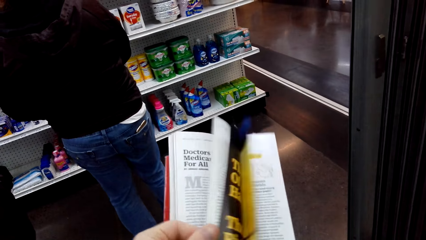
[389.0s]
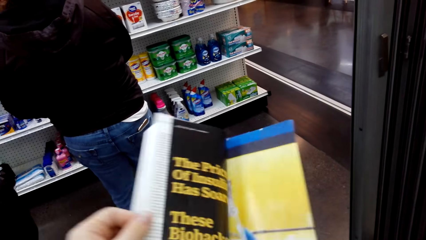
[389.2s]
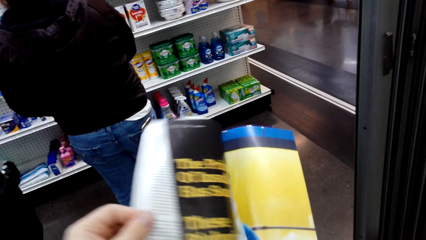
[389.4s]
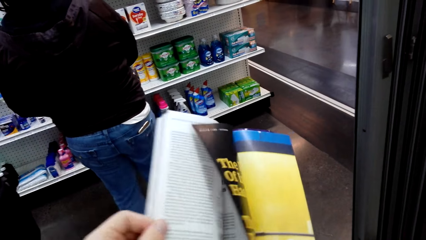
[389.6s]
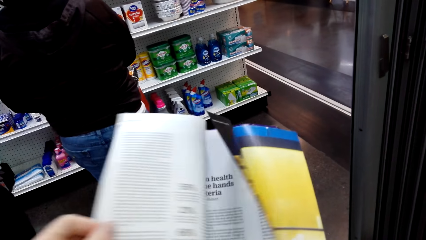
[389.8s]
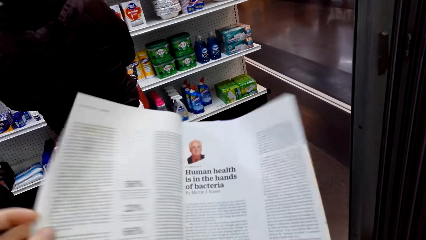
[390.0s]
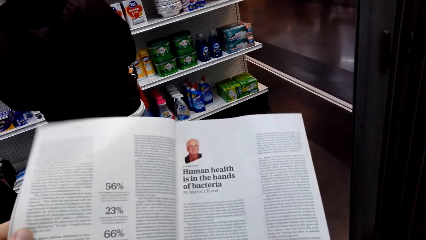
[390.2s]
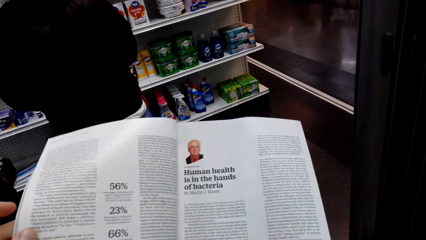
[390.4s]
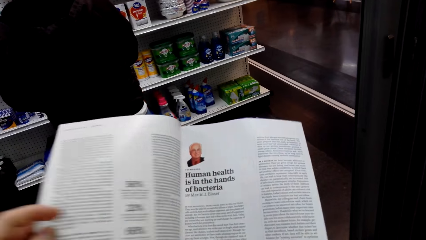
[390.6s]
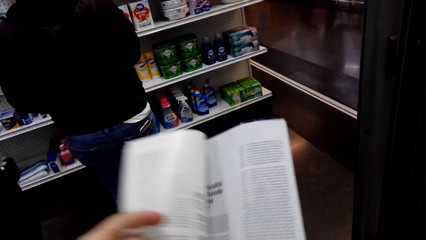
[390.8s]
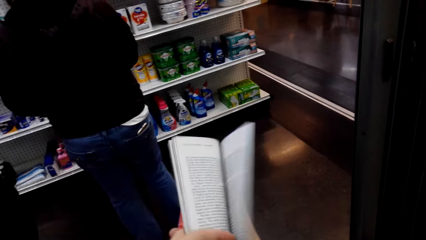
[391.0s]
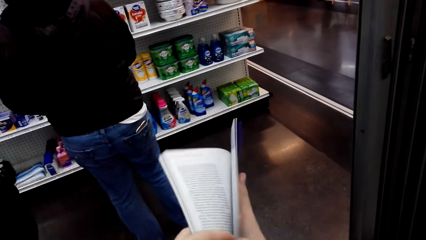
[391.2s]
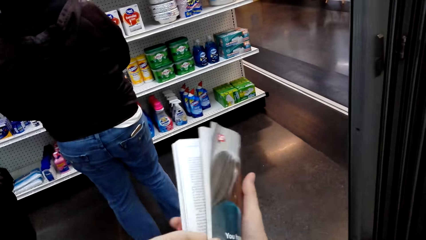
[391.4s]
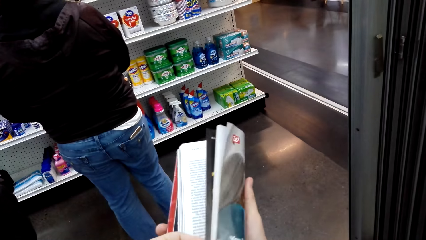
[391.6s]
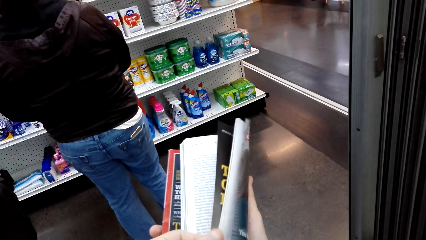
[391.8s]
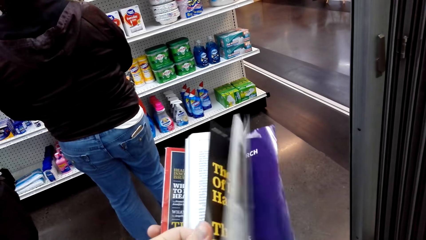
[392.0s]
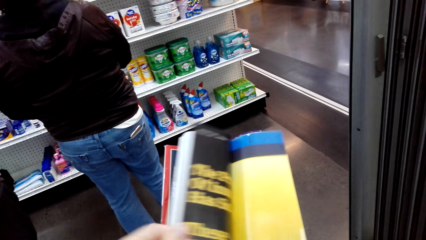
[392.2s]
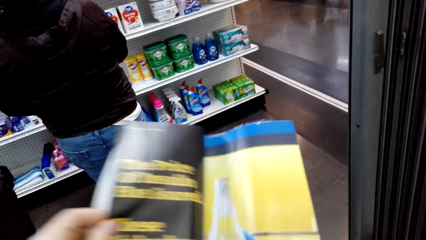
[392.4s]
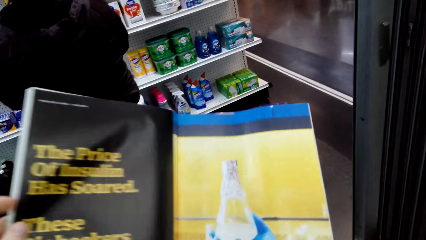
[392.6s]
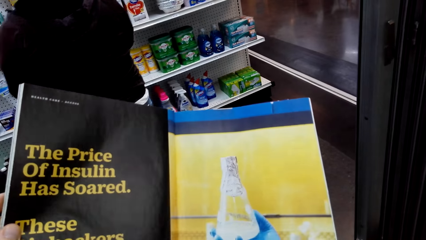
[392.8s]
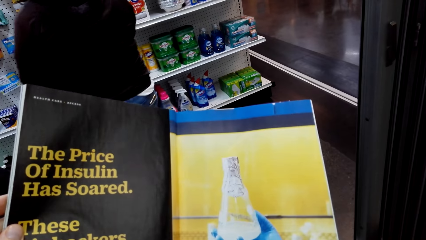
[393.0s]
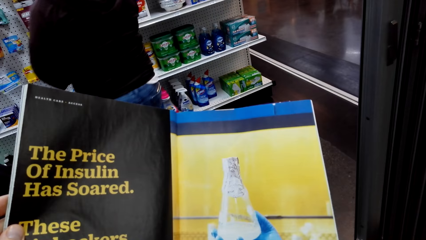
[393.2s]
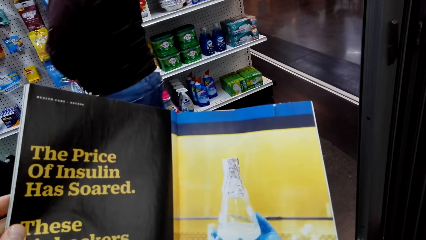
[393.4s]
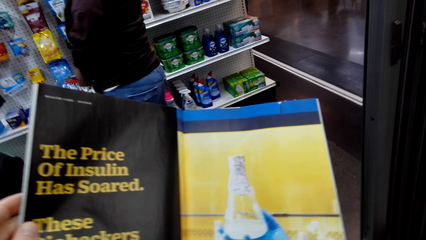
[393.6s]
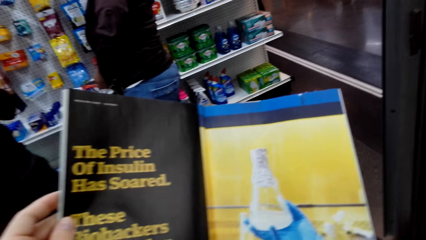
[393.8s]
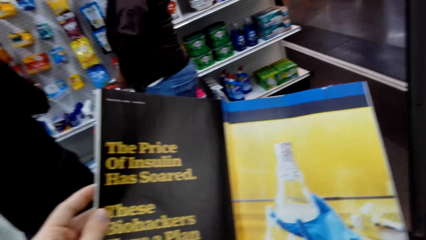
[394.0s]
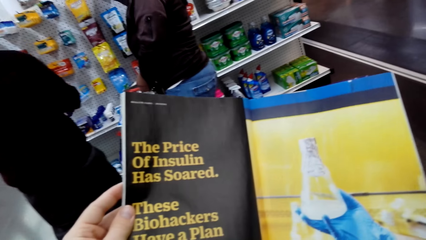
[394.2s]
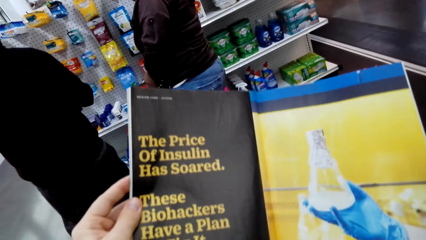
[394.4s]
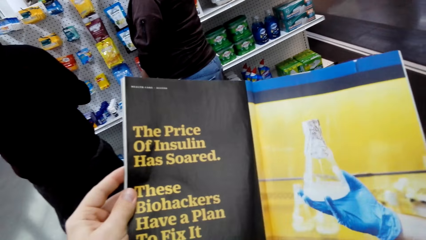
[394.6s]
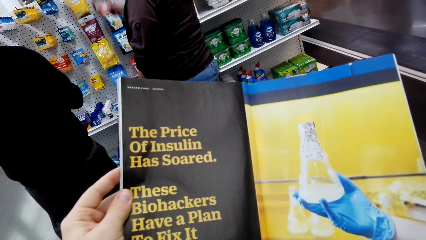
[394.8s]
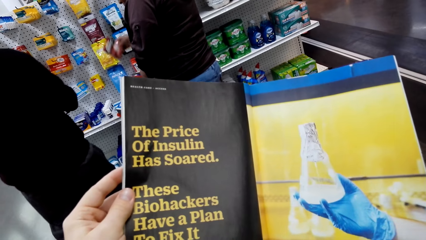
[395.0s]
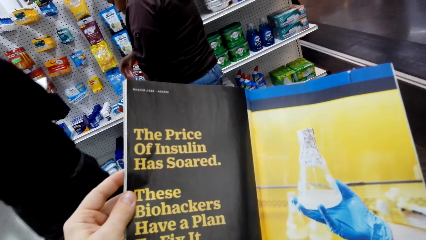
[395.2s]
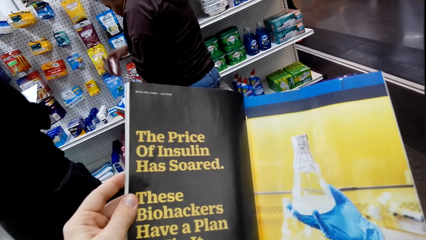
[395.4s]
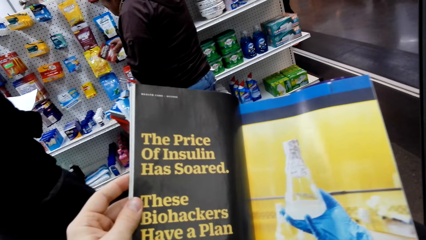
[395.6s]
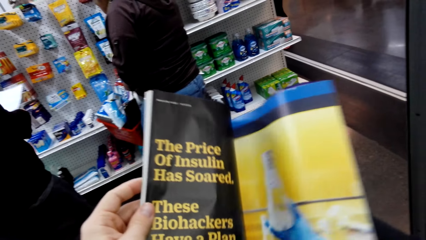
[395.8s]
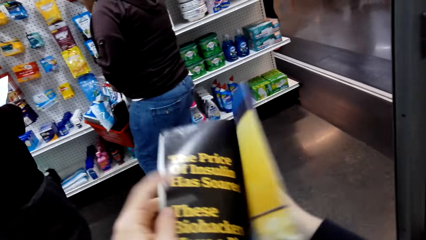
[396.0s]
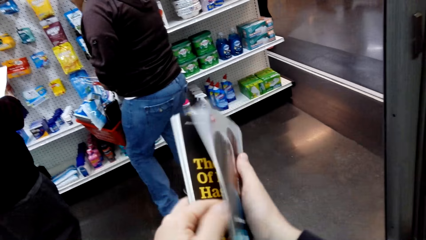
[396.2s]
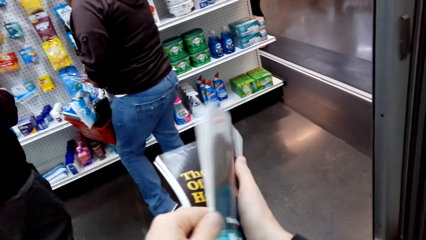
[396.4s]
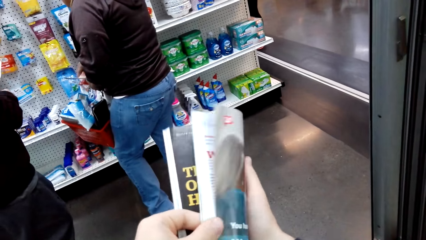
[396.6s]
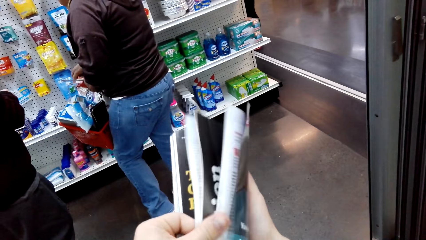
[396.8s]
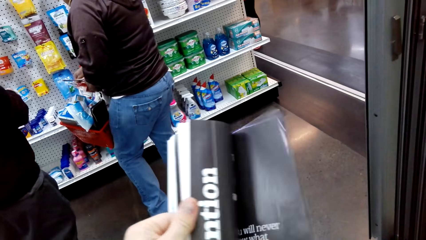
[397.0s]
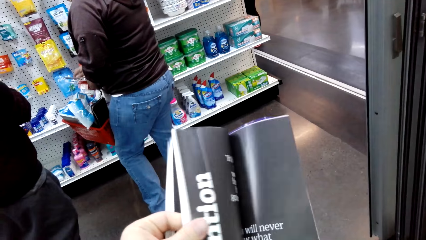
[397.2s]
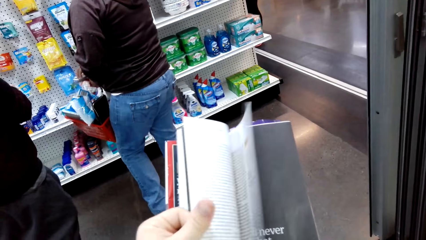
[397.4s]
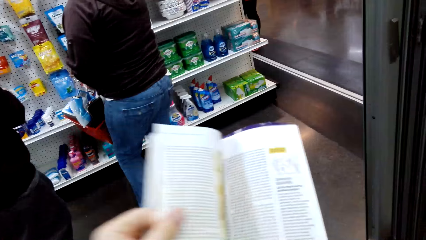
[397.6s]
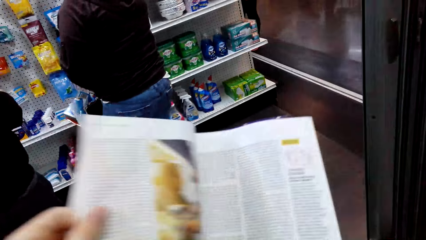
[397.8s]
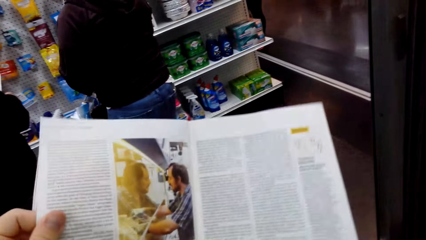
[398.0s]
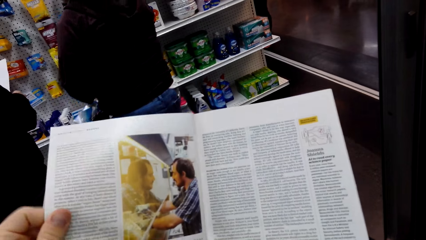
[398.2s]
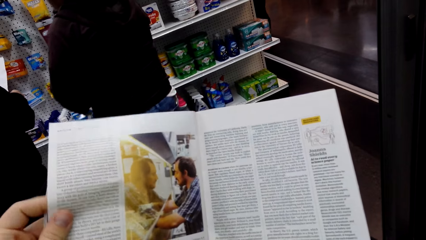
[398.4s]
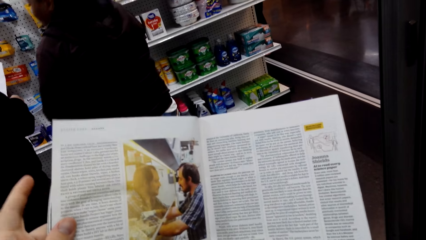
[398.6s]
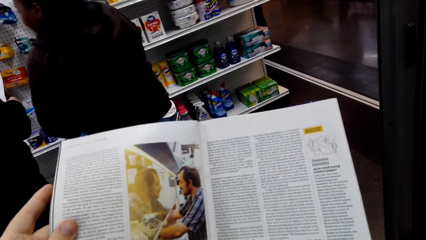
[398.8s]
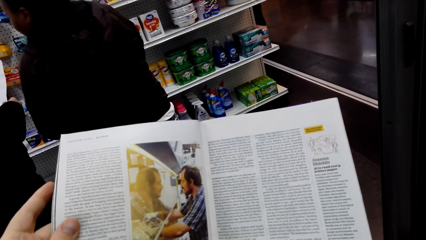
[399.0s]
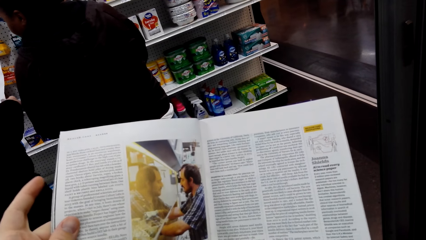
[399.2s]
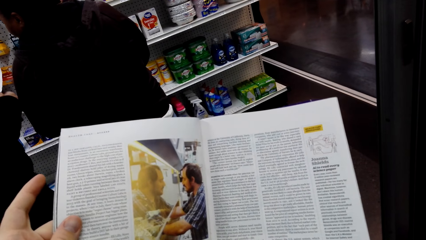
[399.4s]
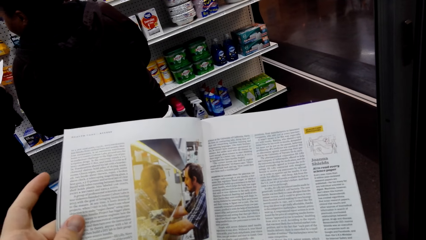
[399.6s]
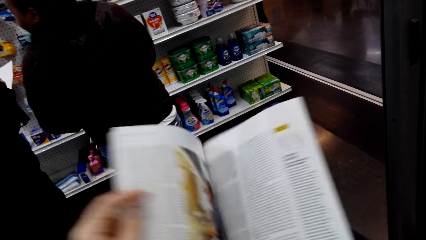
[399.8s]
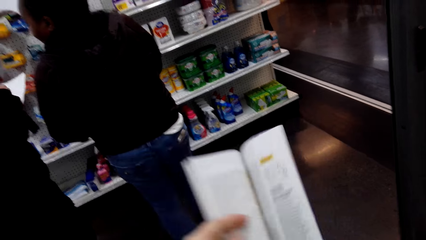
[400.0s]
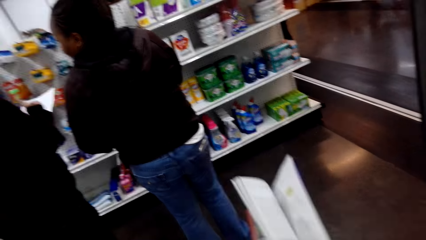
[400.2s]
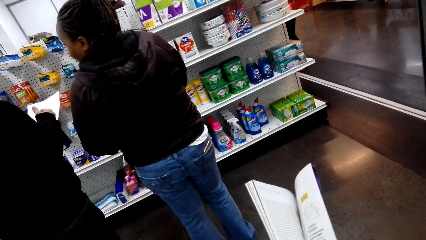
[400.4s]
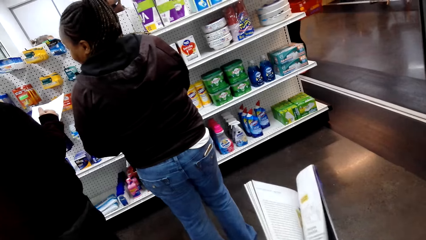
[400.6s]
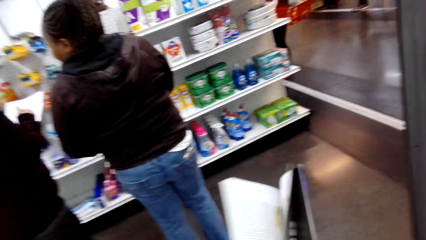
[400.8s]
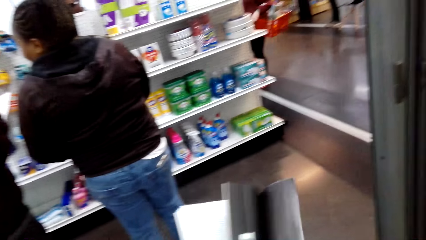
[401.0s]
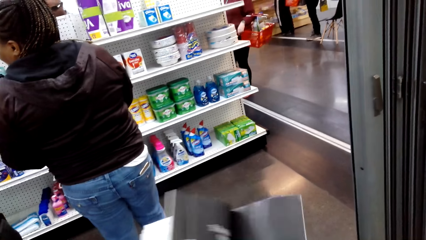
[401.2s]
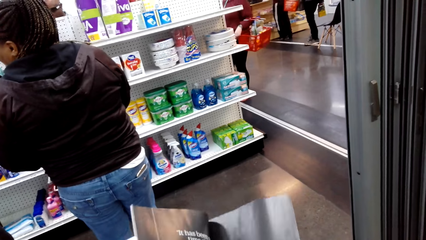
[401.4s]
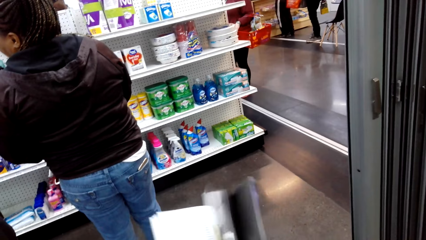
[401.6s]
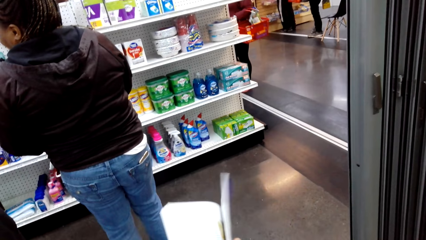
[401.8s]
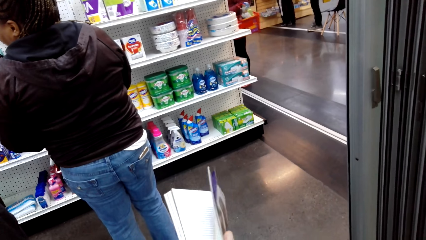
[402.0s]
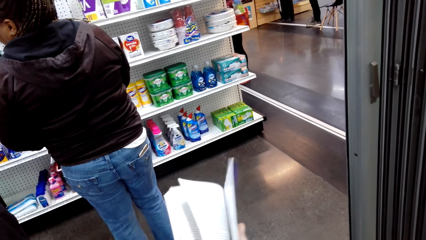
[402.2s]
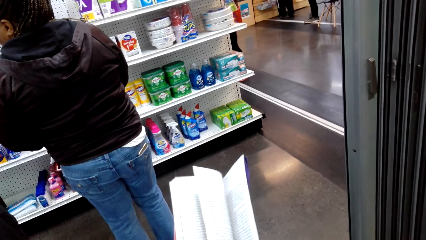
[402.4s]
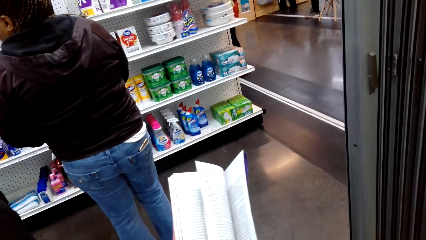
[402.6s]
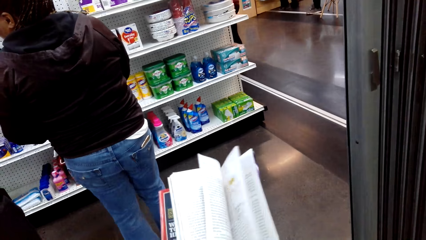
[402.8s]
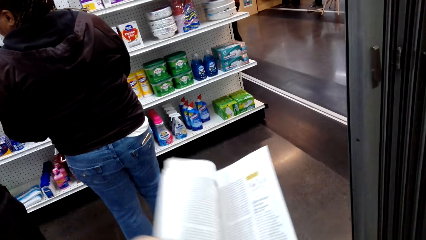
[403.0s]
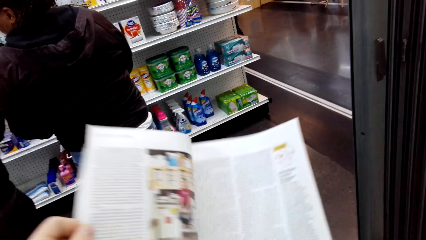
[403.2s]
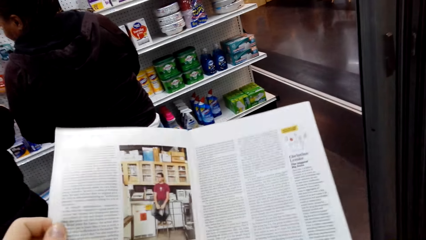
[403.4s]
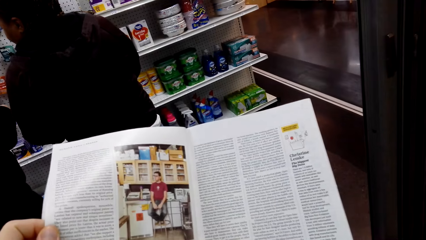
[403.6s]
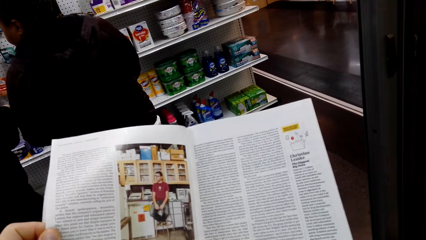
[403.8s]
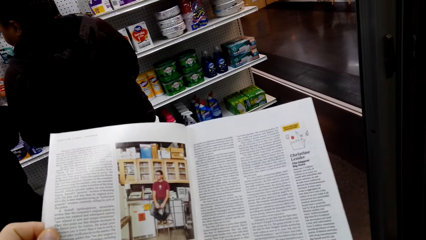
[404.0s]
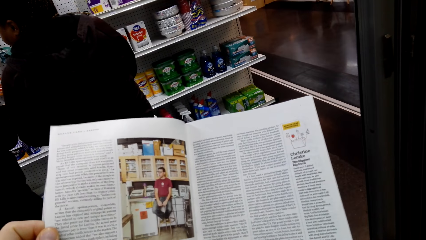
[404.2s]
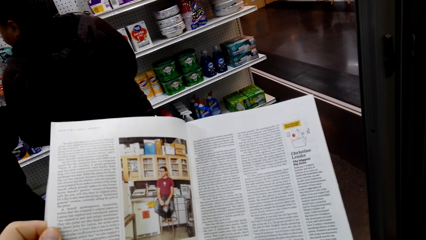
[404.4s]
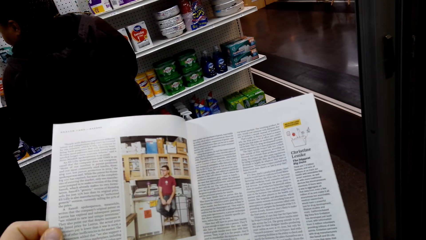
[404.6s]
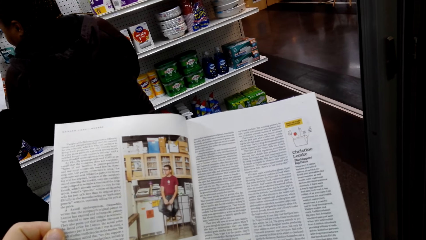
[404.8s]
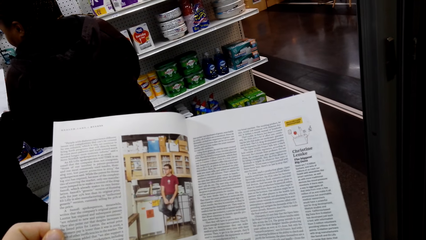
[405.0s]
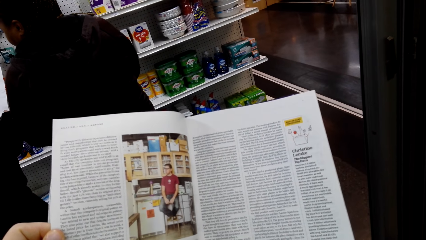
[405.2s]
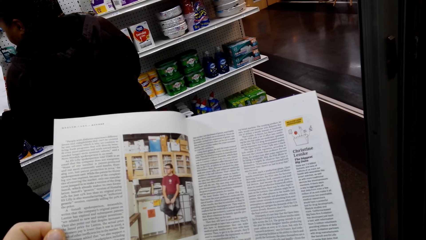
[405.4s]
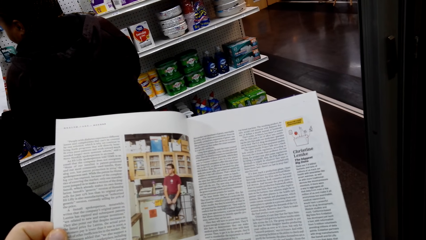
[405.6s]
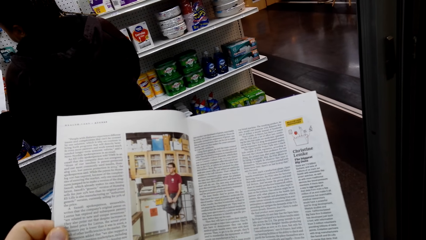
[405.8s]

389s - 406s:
The camera wearer looks at an open page of a booklet. They open a page of the booklet. They look at an open page of the booklet.
